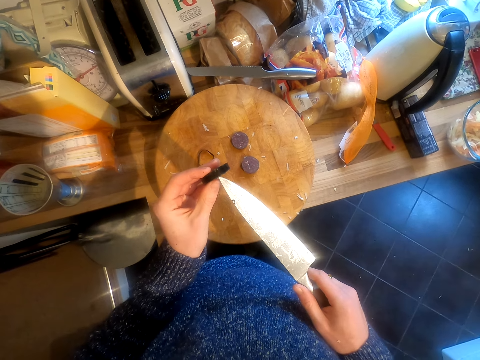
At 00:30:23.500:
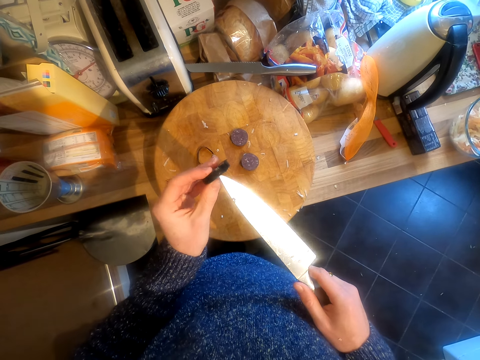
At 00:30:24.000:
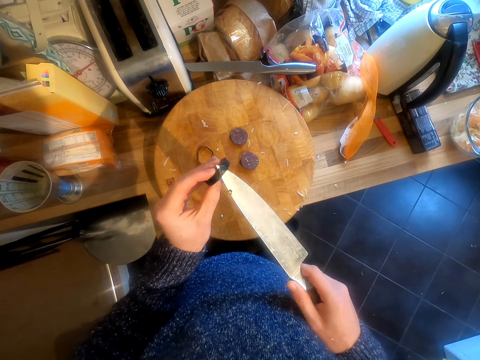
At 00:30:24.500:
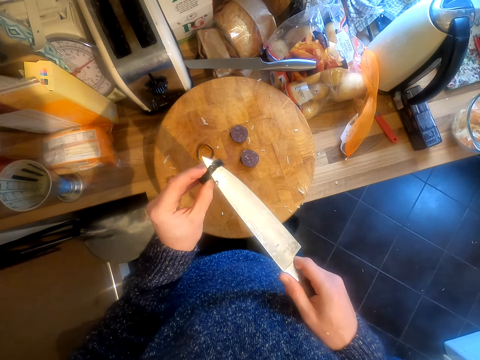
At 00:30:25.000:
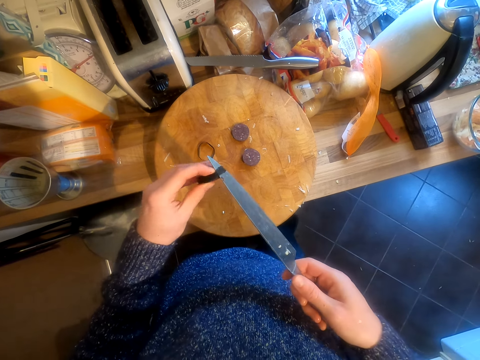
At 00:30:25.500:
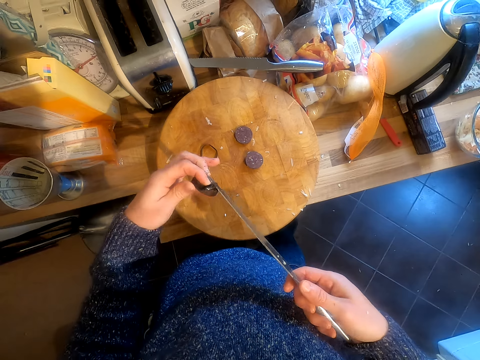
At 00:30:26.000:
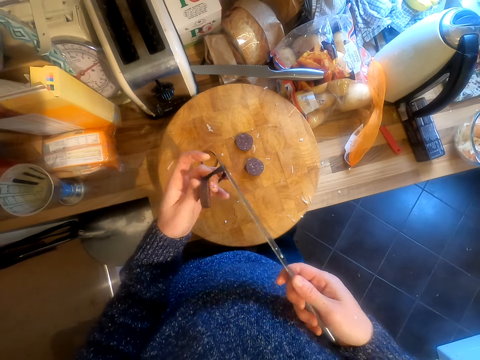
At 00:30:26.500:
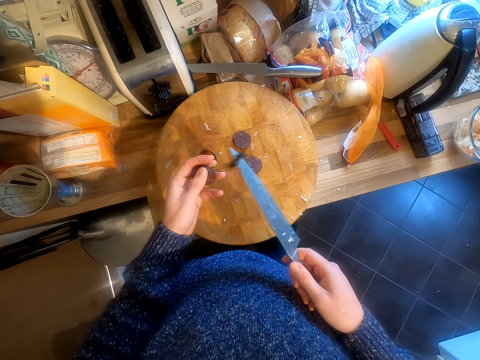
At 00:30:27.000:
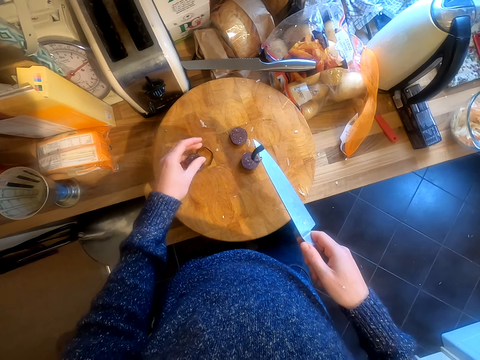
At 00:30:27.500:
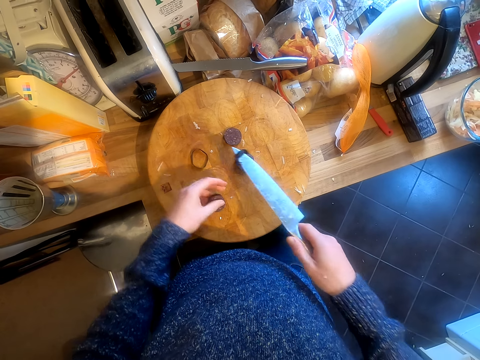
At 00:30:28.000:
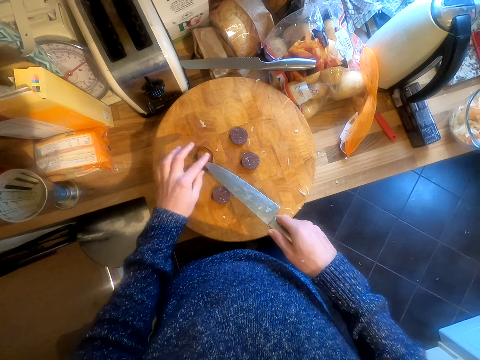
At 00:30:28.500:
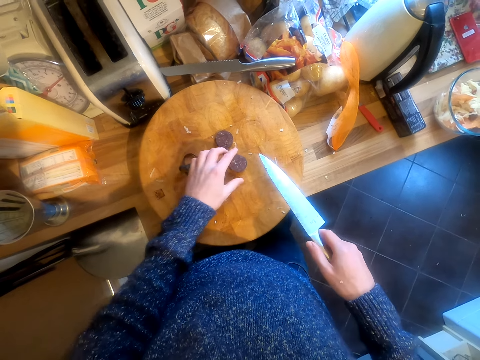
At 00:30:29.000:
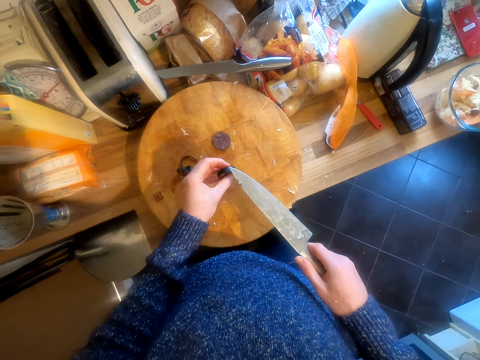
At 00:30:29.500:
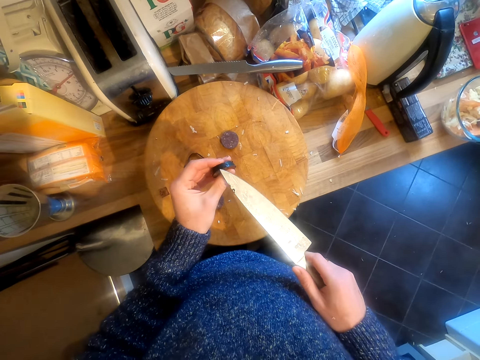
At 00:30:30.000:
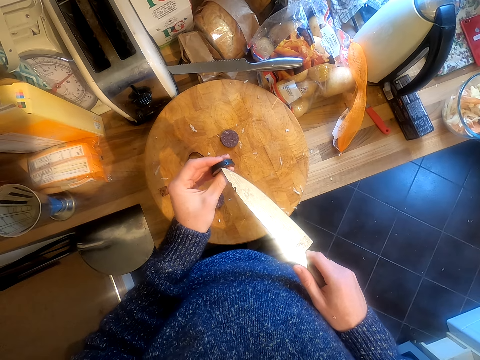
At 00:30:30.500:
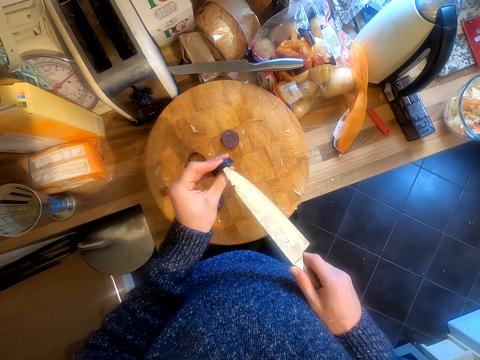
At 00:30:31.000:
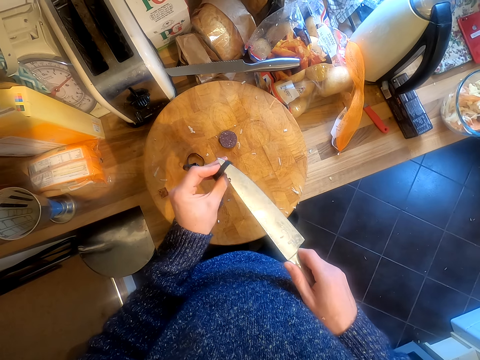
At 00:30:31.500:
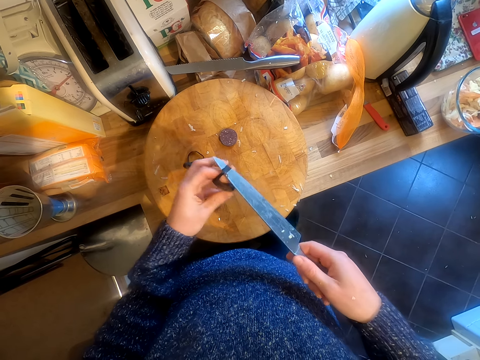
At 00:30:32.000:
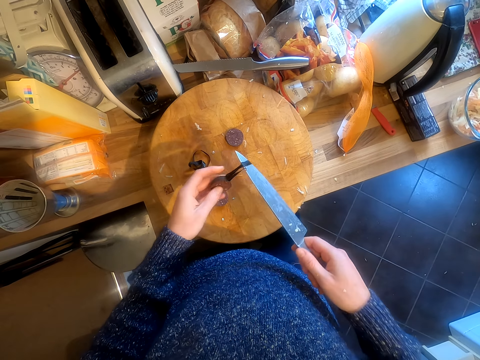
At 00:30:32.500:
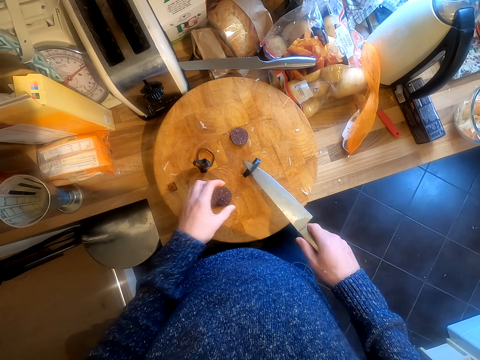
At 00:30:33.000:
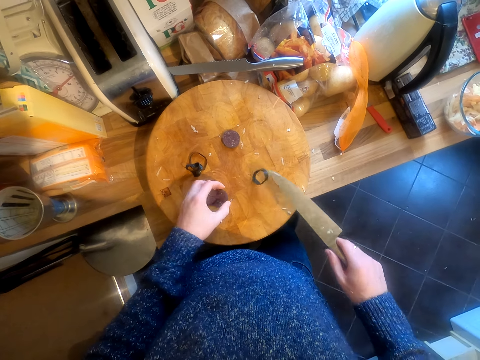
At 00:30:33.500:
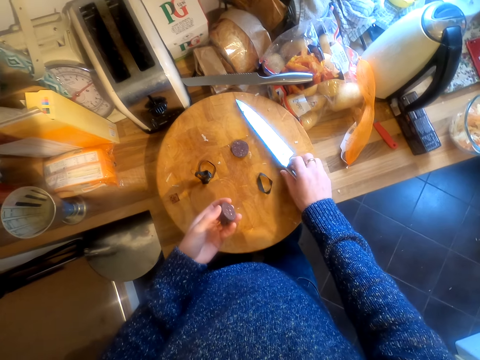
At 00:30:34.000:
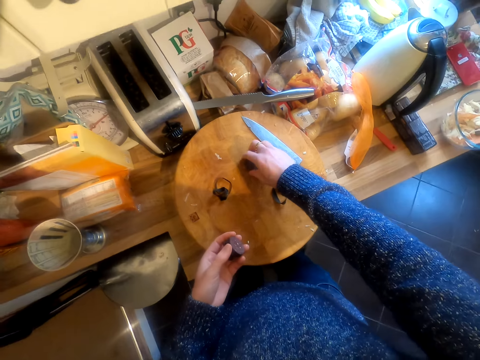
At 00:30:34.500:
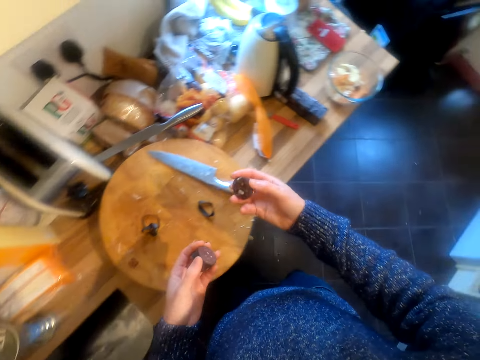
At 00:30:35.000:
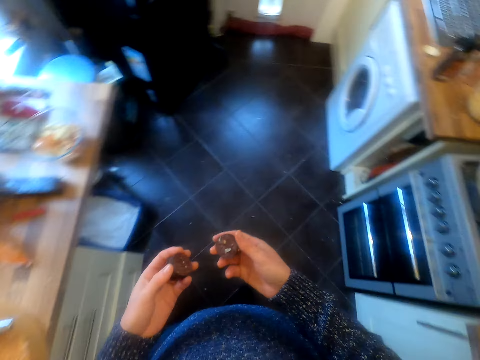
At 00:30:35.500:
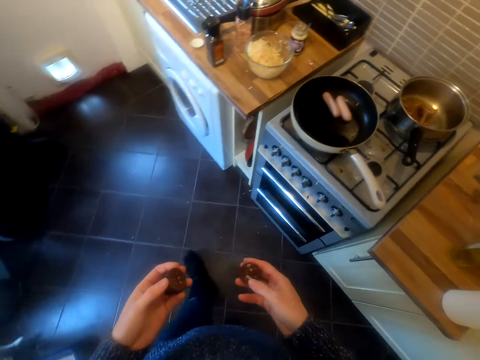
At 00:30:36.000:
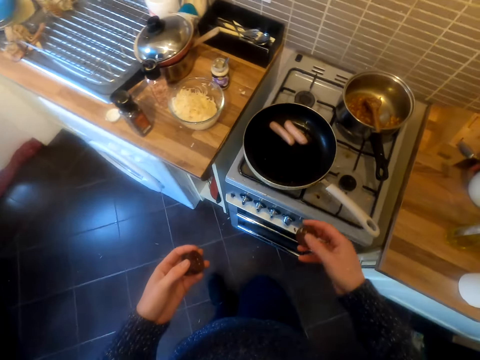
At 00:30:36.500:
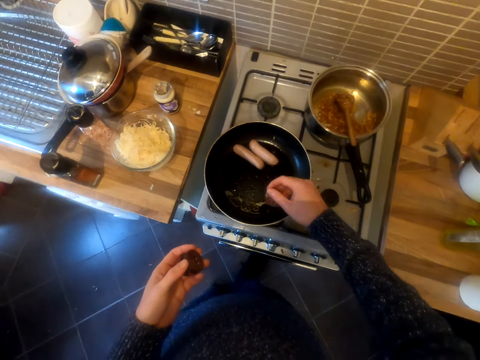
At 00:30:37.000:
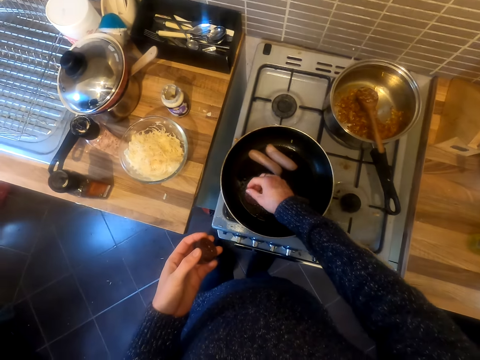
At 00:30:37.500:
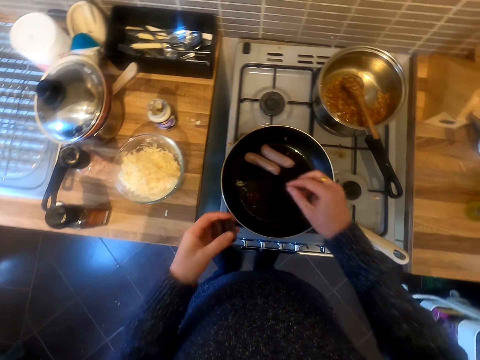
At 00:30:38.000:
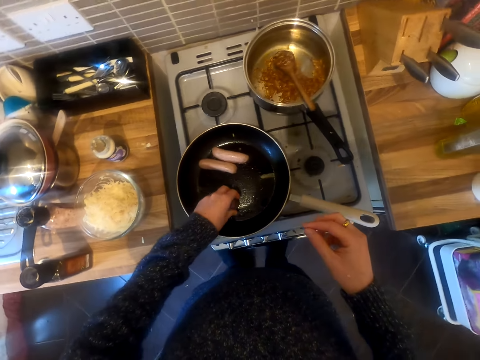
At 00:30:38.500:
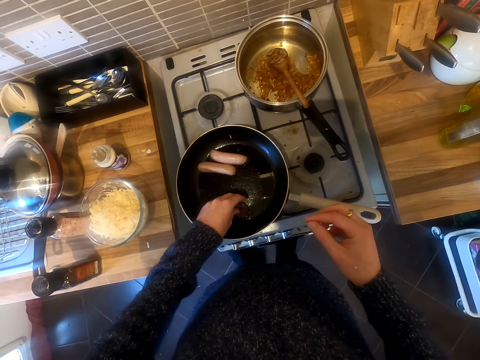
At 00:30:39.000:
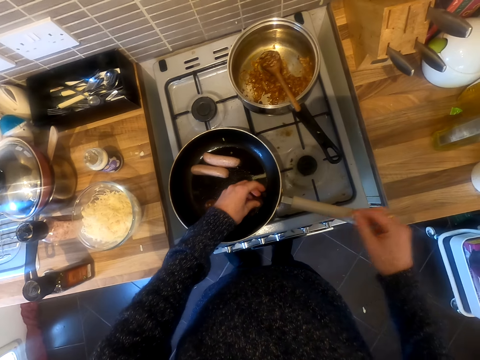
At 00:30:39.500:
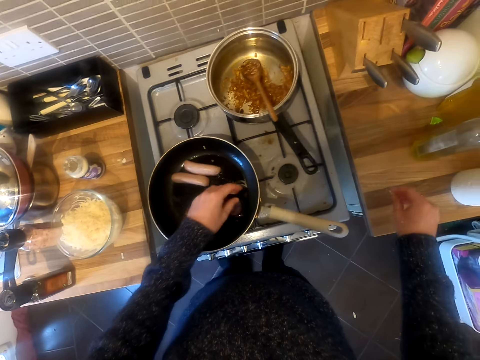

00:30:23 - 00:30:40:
The camera wearer cuts something. They peel something. They put the knife down. They put something in the frying pan.

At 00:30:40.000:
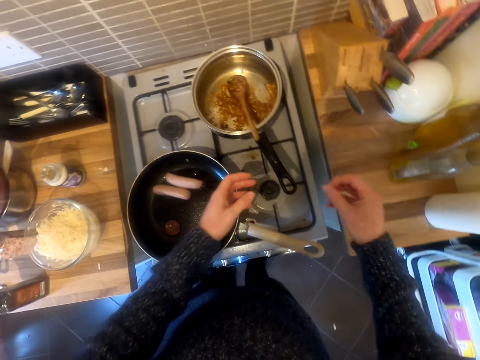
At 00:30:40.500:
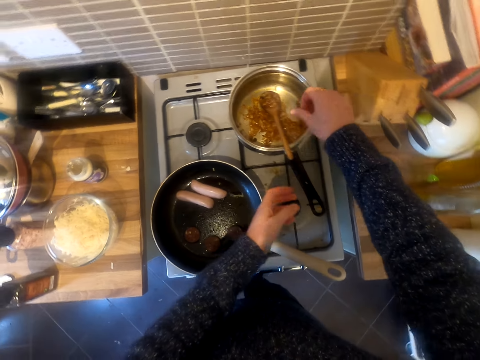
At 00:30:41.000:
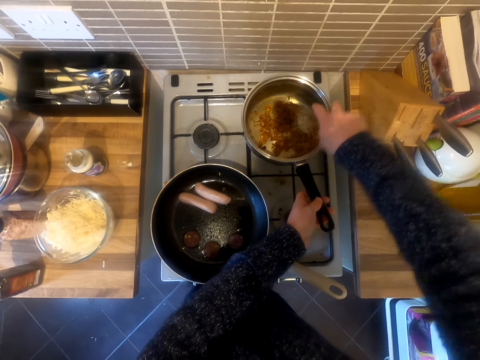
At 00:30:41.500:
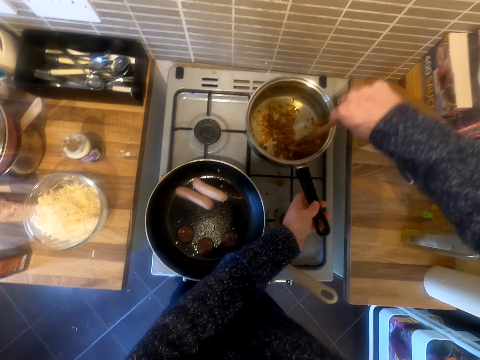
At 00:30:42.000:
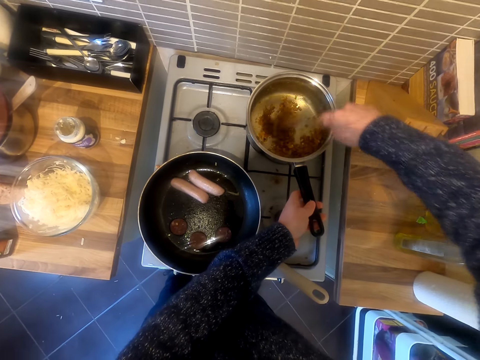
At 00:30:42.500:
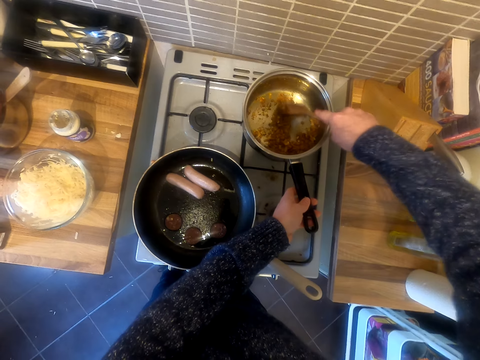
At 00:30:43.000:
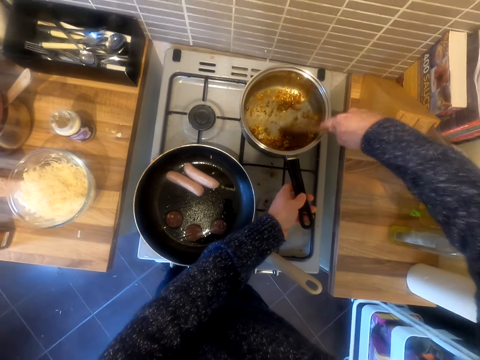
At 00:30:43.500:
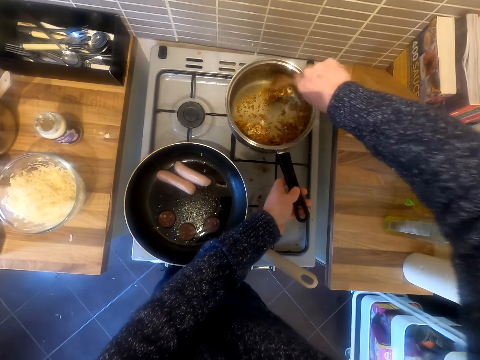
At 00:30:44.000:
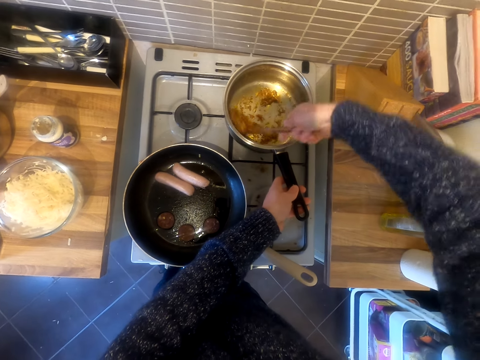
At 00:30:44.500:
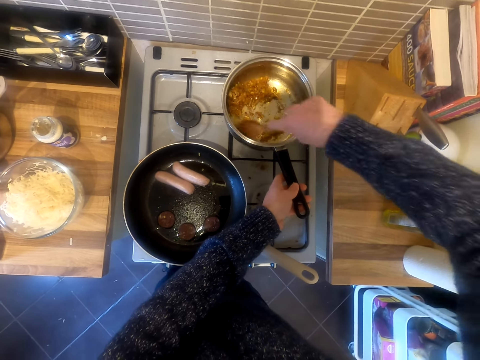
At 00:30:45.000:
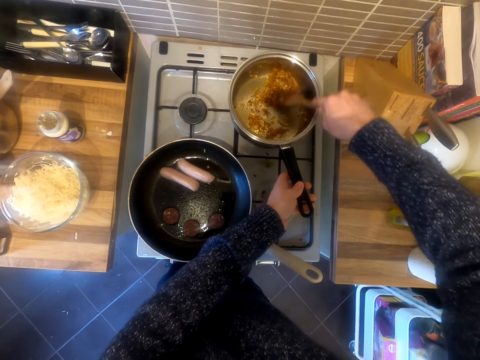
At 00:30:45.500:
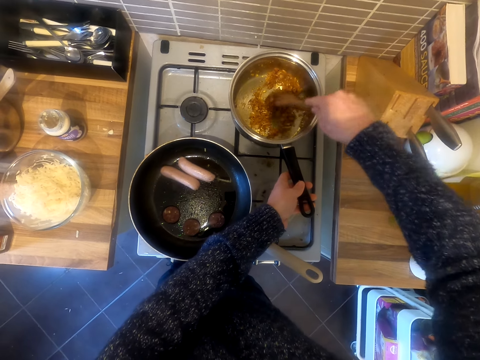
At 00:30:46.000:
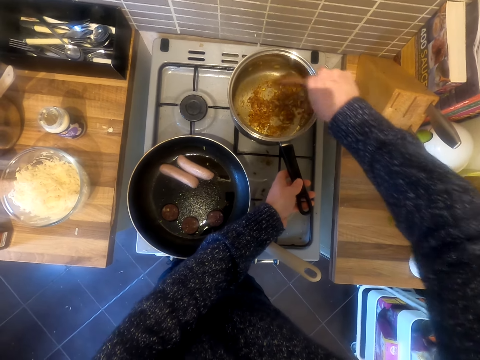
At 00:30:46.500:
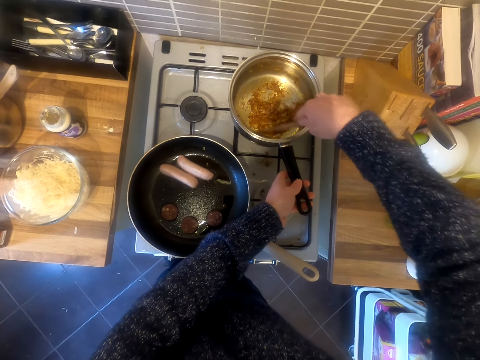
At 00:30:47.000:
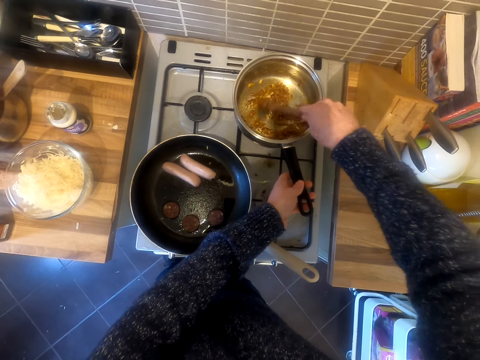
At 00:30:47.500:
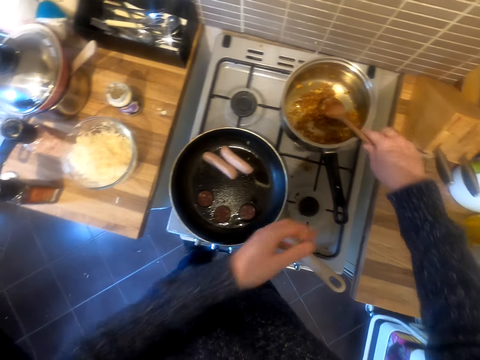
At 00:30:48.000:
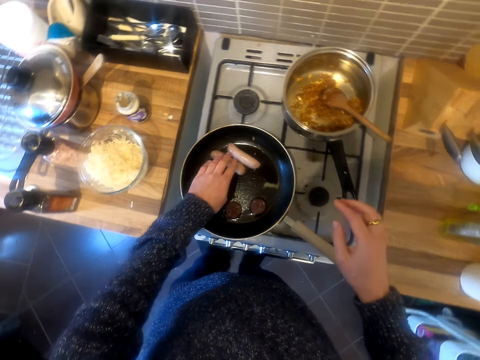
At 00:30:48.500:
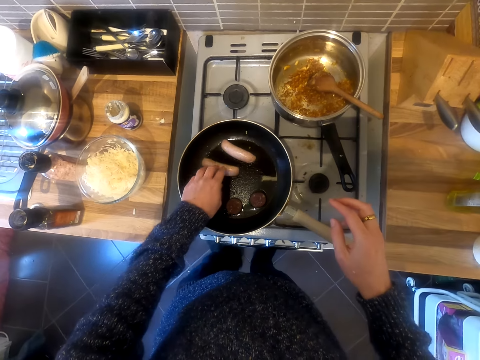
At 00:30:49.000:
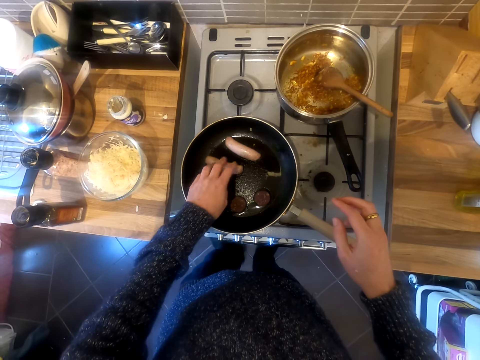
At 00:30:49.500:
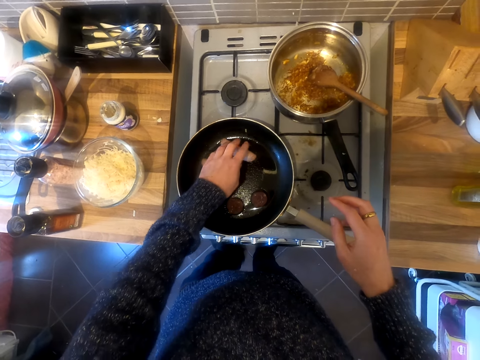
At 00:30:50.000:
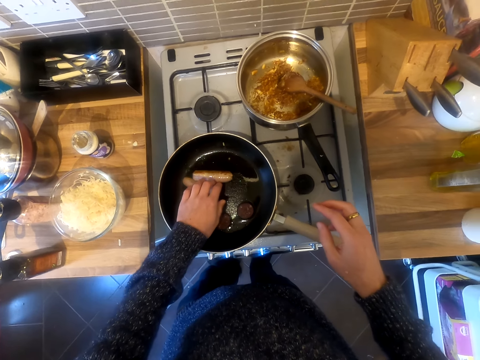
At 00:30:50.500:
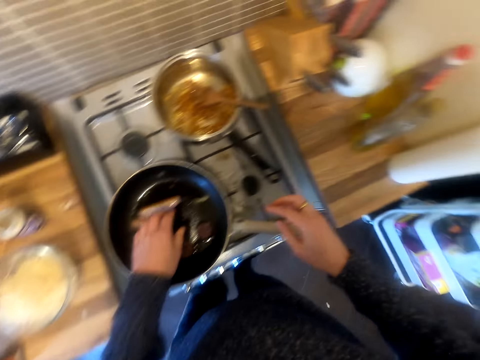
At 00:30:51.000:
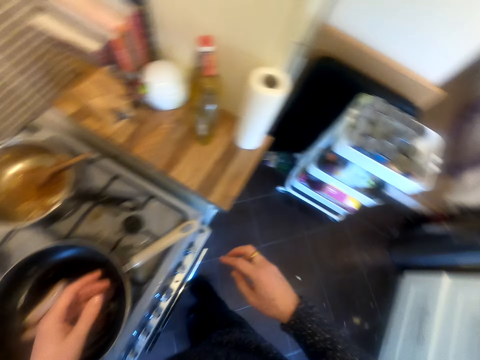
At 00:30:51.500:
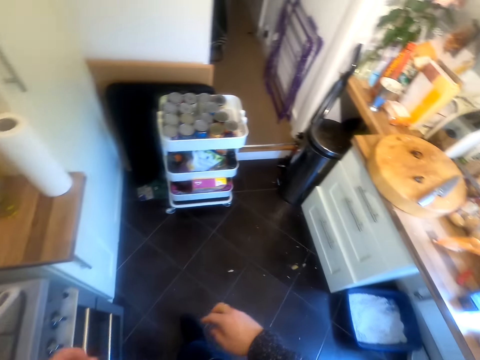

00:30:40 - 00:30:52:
The camera wearer stirs food in the pan. They turn the sausage on the pan. They touch the sausages in the frying pan. They turn the sausage on the pan again.
